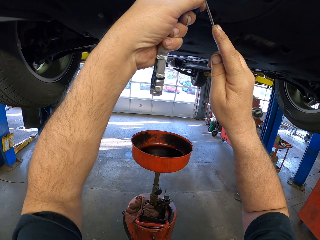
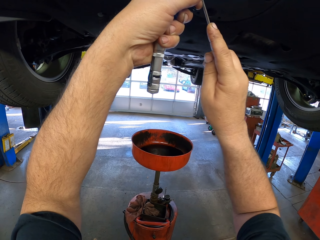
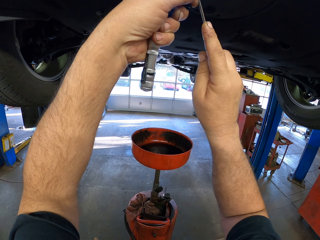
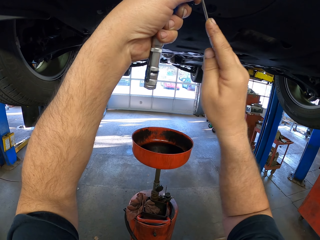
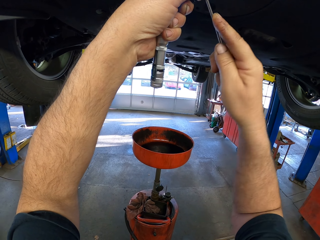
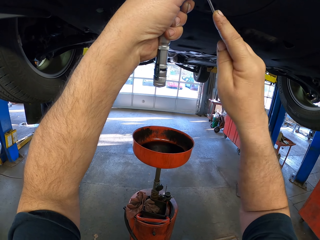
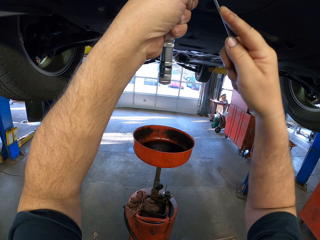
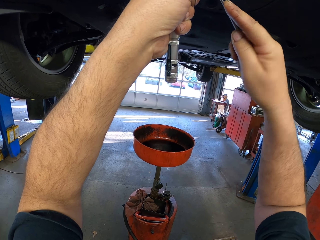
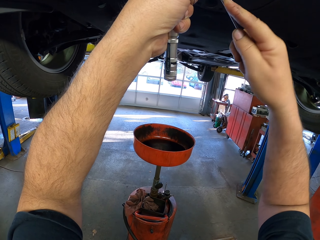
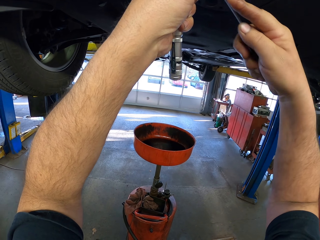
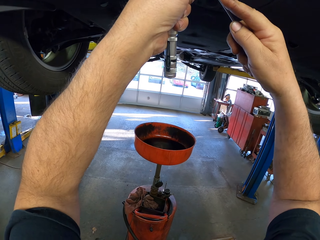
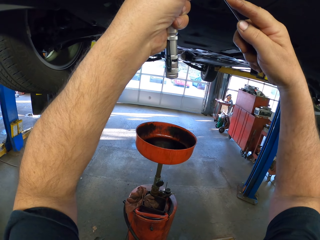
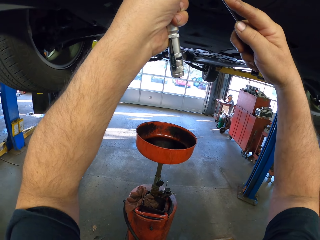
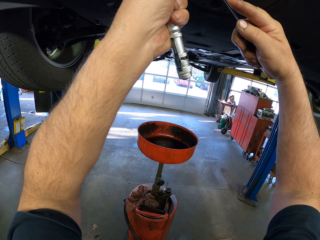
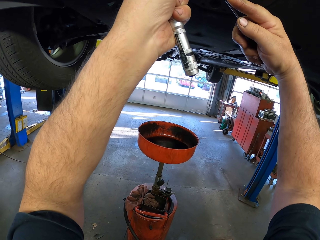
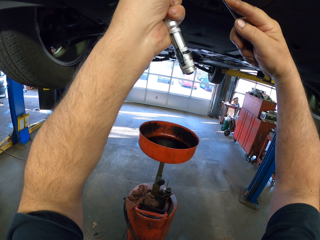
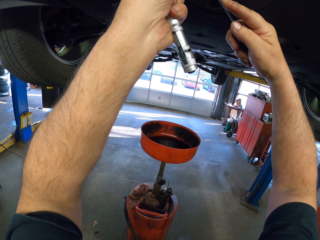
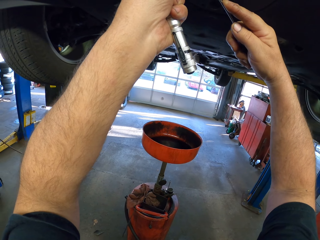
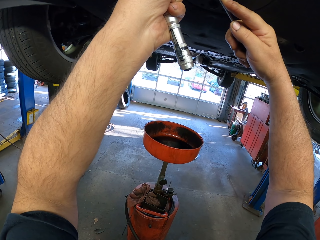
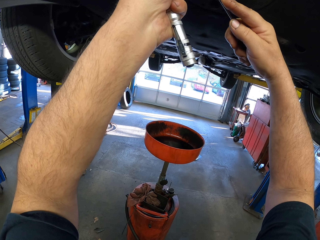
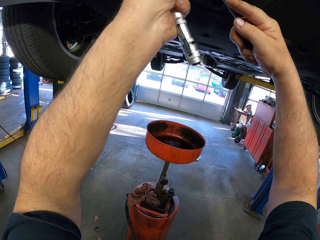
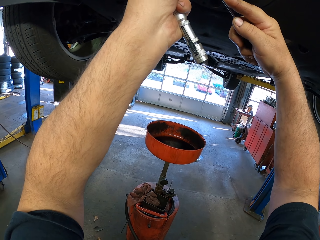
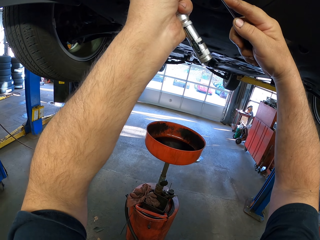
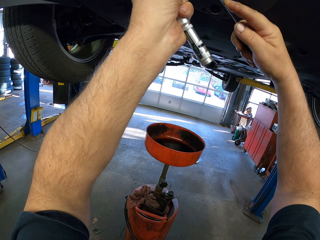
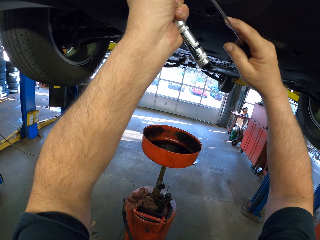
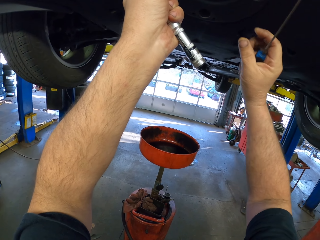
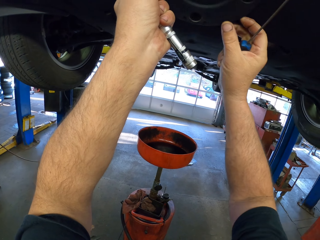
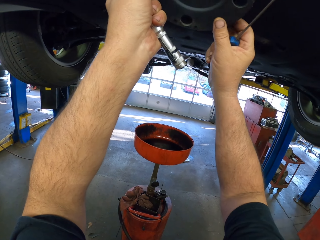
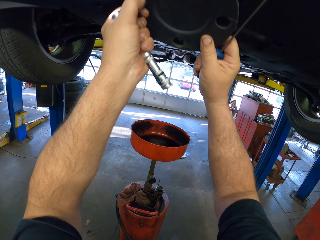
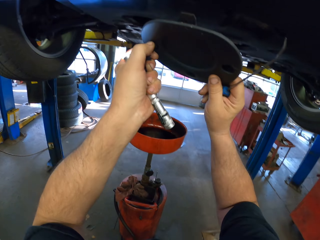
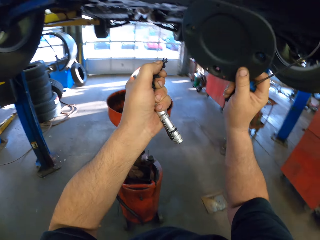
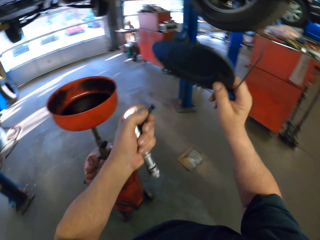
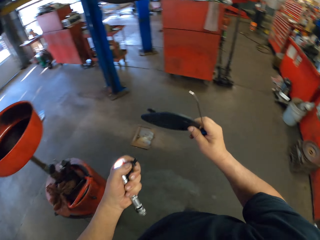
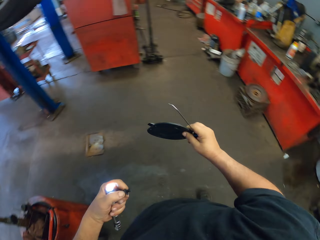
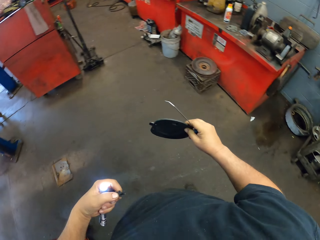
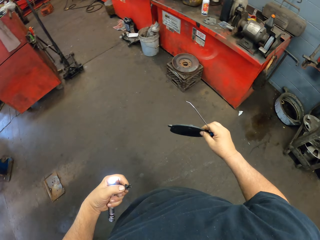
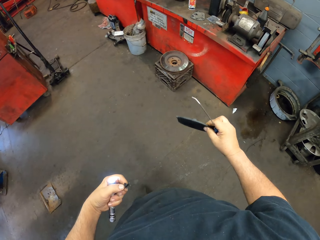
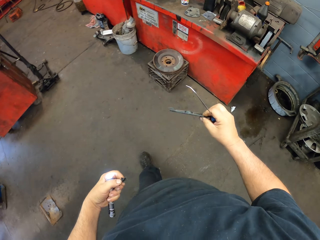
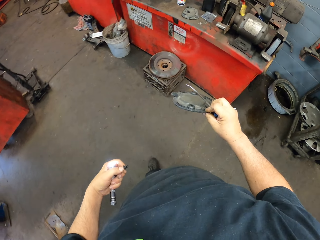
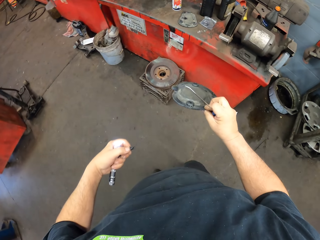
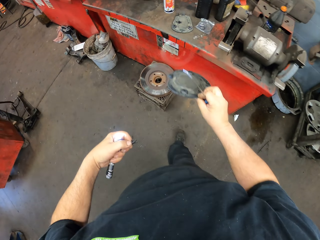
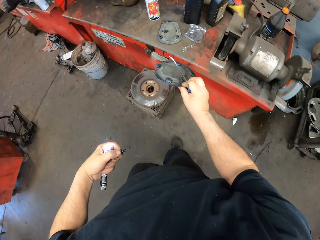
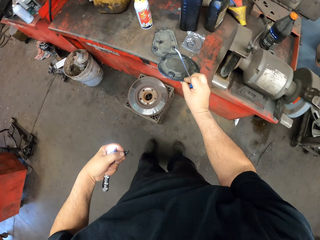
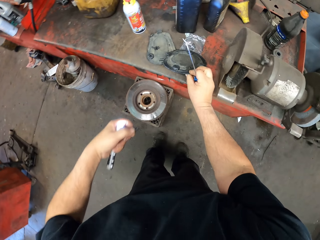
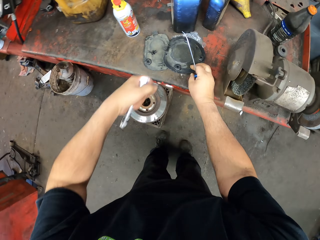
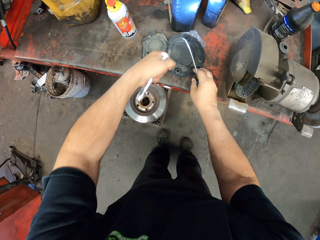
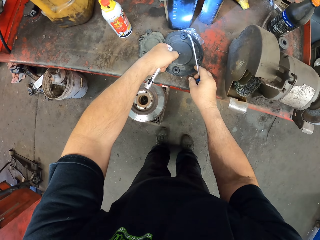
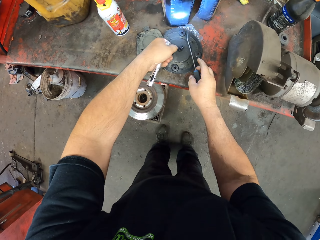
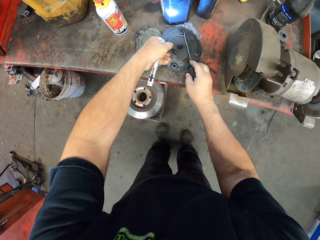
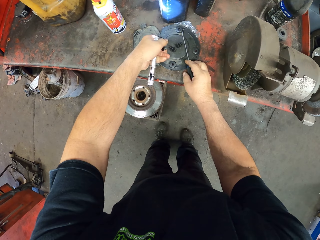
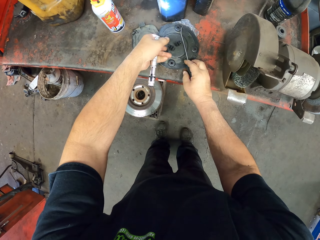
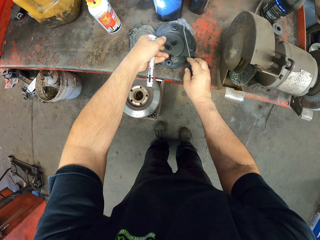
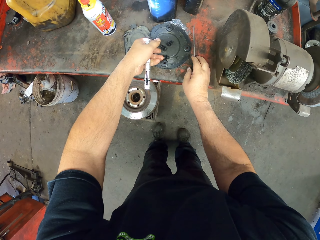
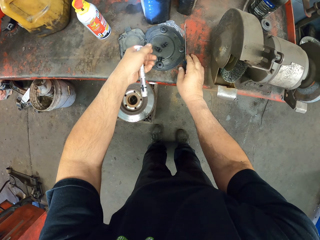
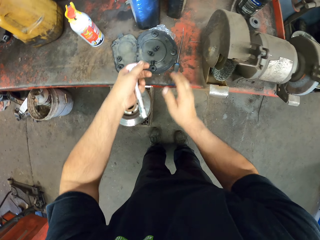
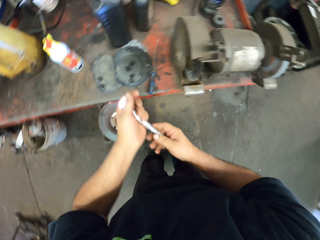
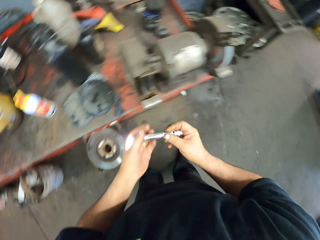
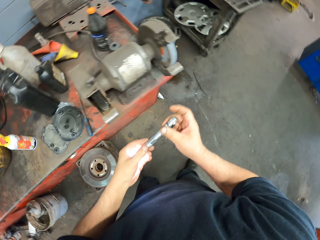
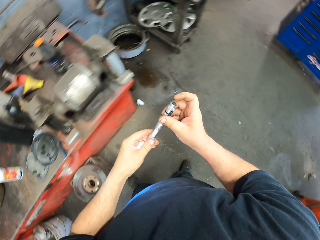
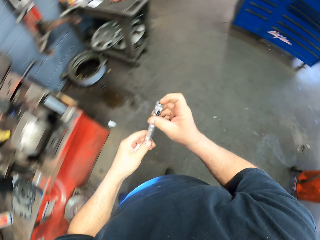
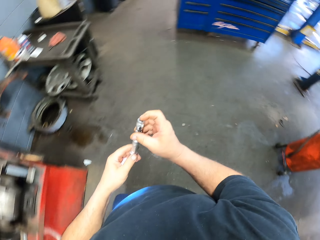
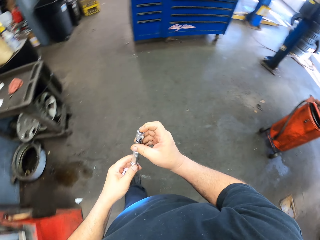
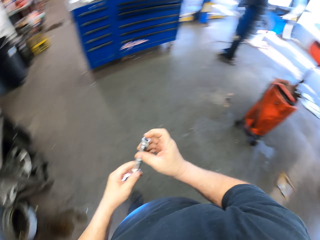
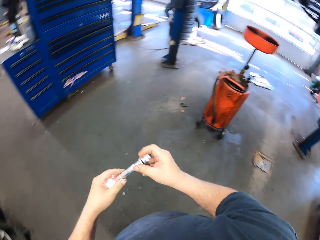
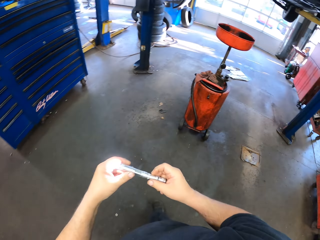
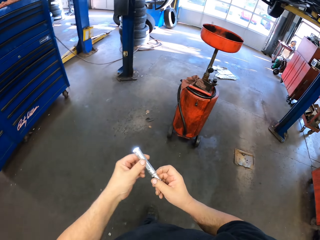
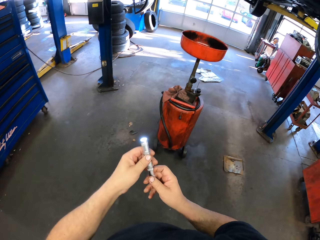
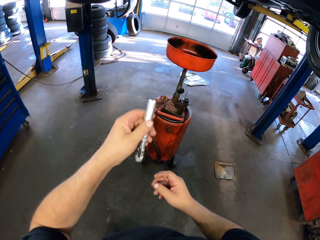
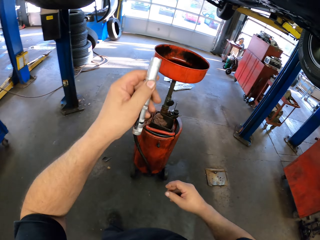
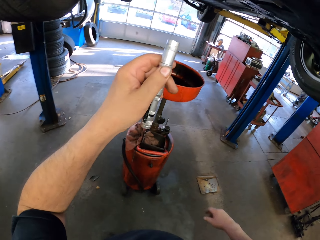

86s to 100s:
The camera wearer removes the lid under the vehicle. They pull a bolt with a screwdriver. They pull the lid, walk around the garage, and put the lid on the tool tray or table. They put the screws on the lid. They put the screwdriver on the table. They press a flashlight.

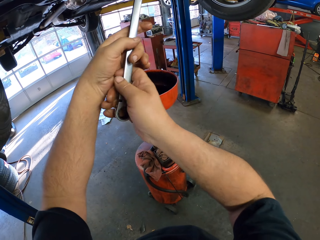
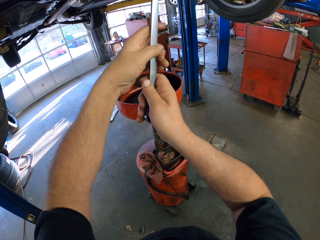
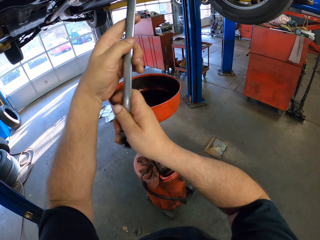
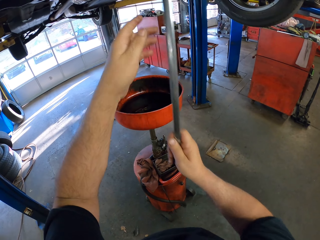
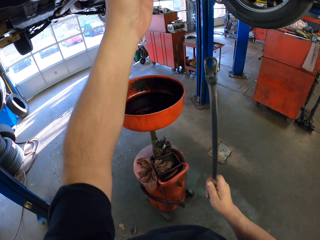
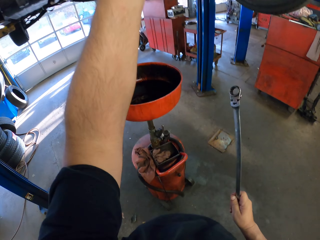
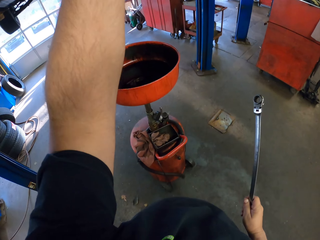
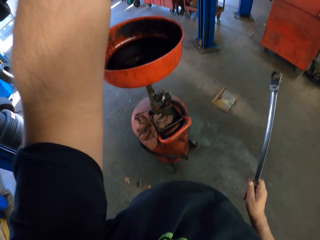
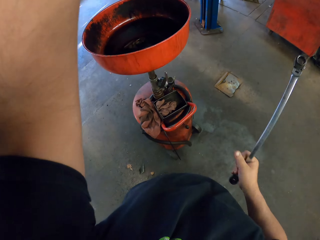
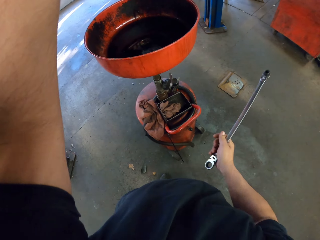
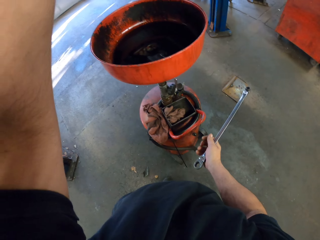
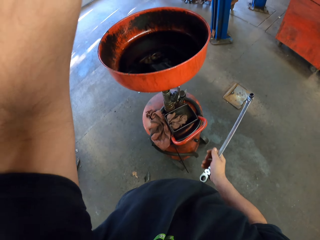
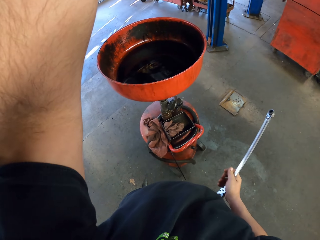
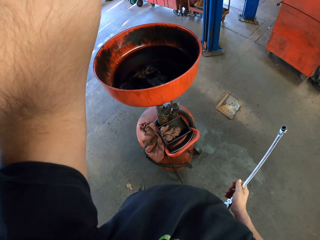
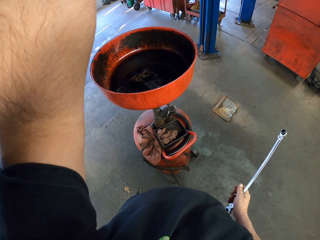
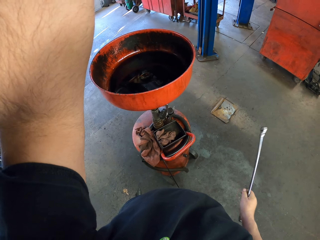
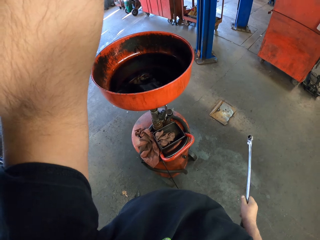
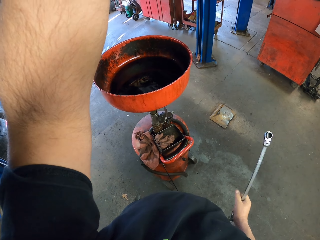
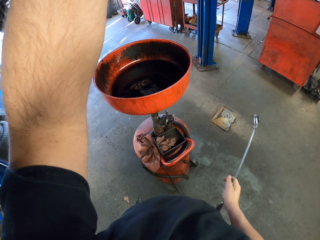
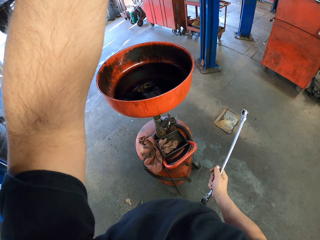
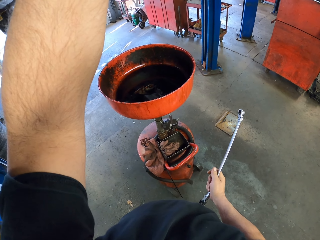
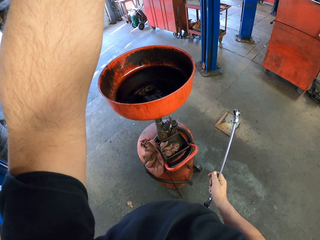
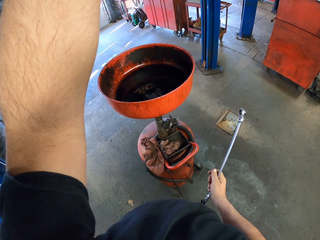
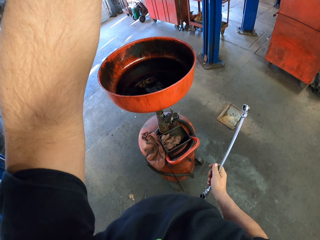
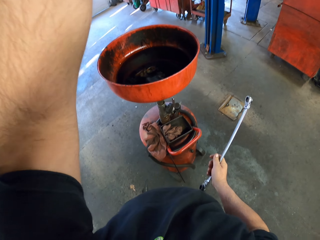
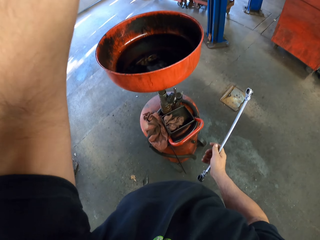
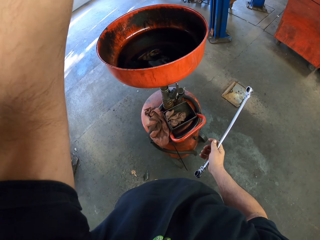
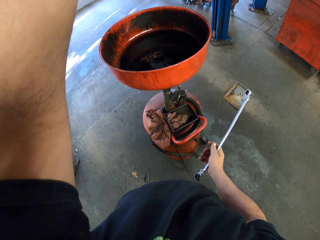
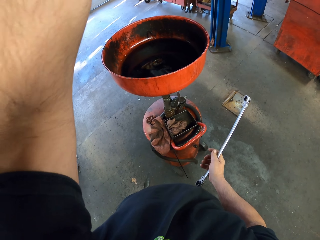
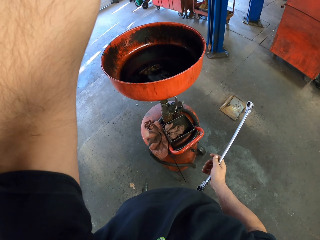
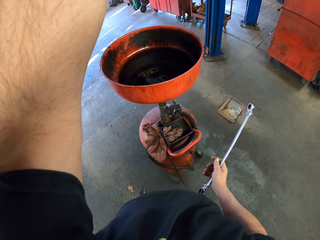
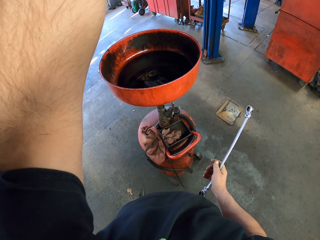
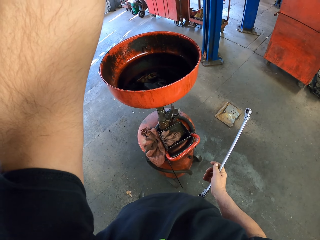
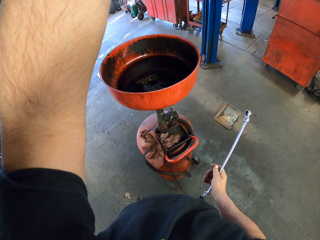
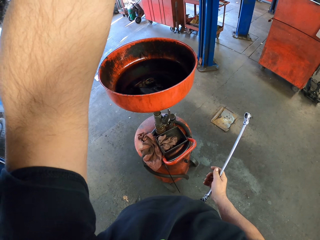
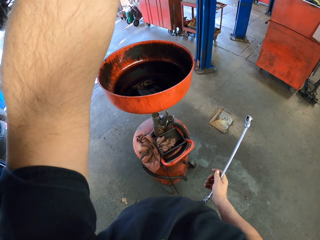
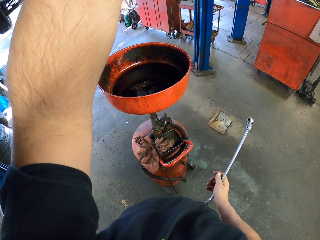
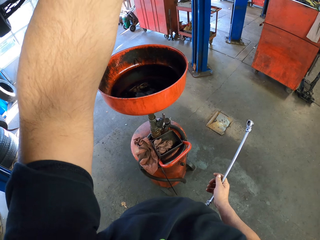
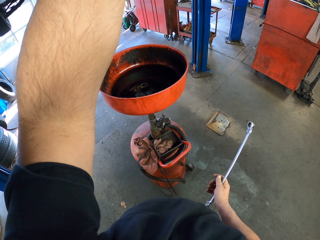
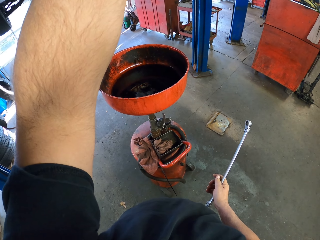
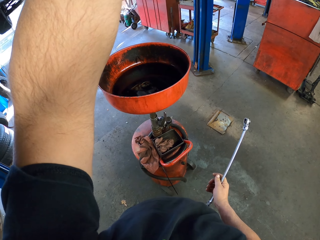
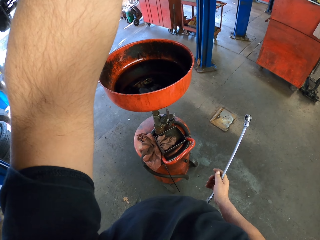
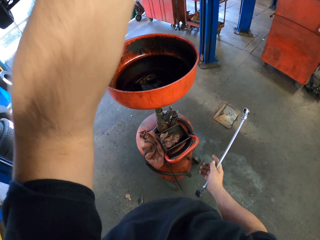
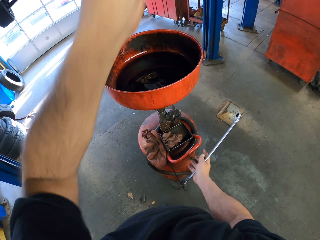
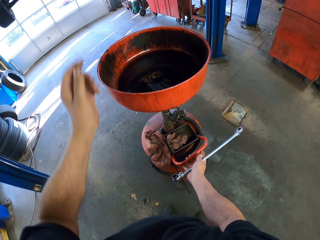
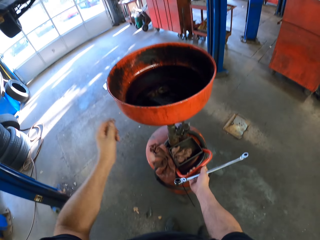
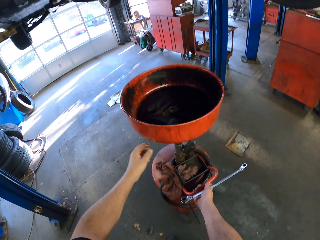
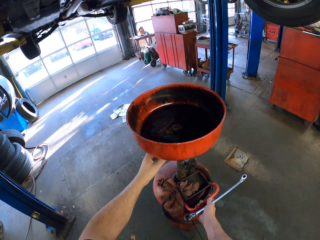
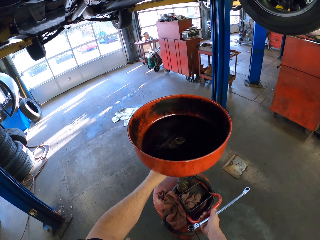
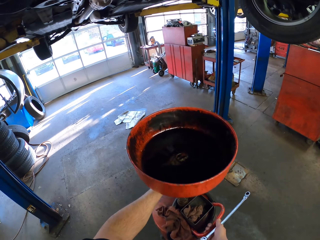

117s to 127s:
The camera wearer opens a bolt with a spanner. They handle something.
